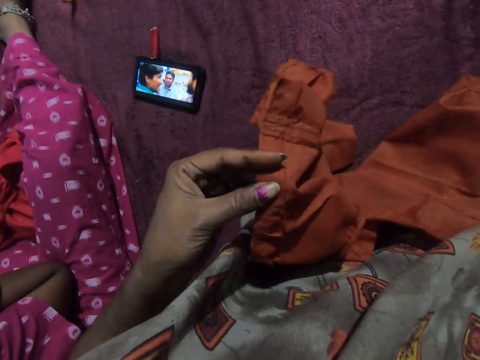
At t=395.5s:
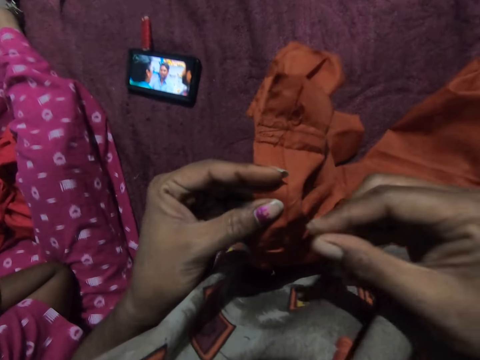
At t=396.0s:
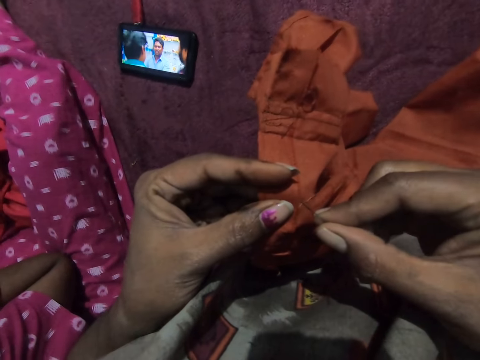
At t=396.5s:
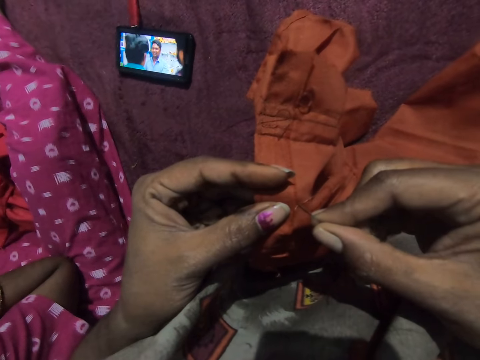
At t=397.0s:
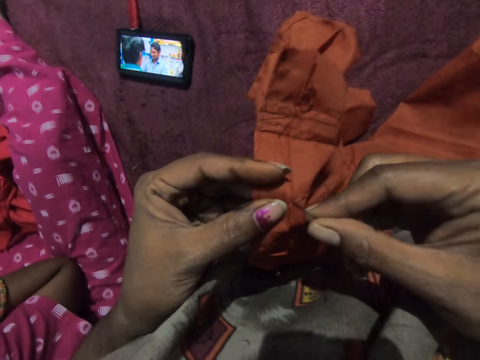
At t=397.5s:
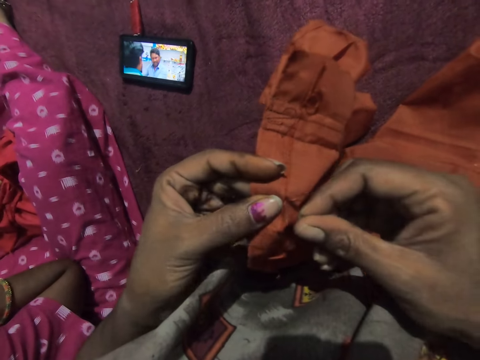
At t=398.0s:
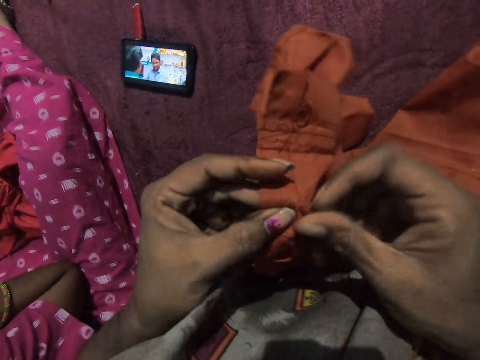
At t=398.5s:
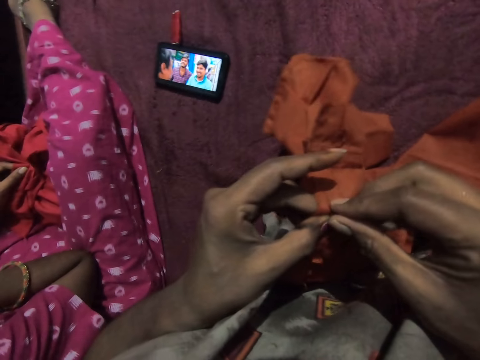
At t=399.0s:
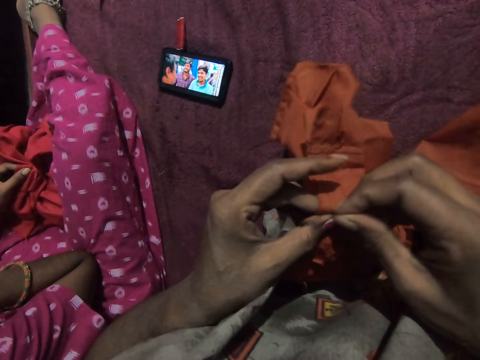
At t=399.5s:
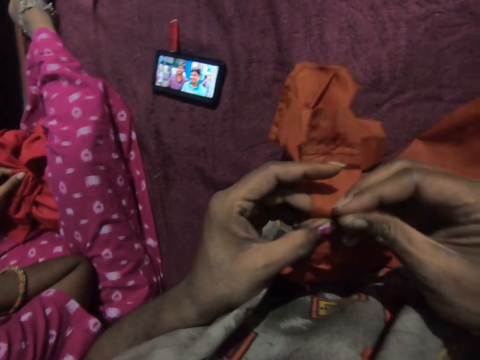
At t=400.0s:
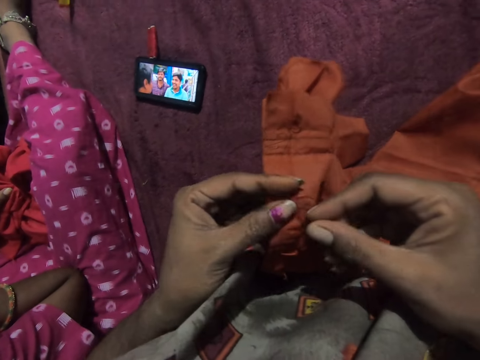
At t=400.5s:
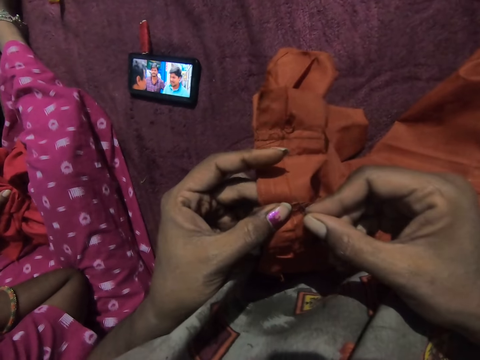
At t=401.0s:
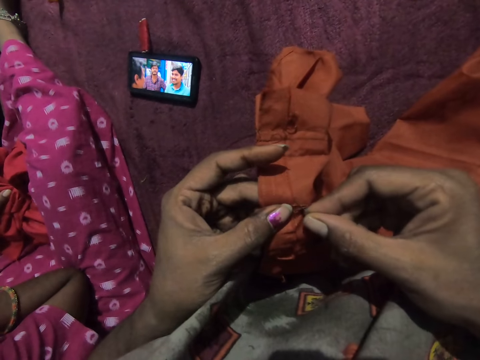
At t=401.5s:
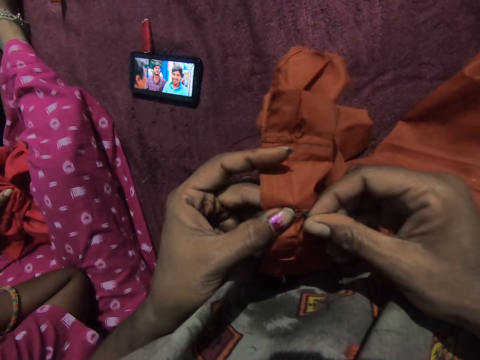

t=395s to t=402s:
The camera wearer sews the cloth in her left hand with the needle in her right hand.

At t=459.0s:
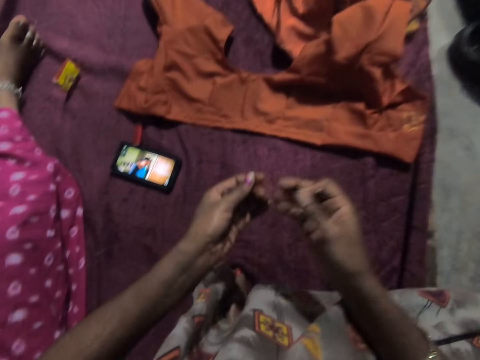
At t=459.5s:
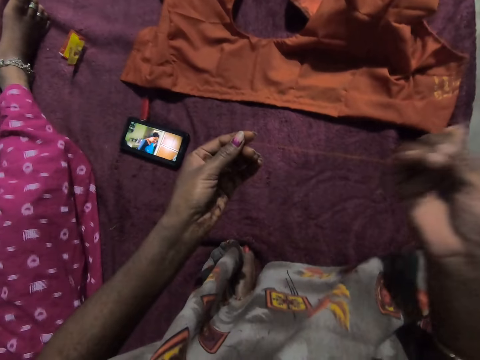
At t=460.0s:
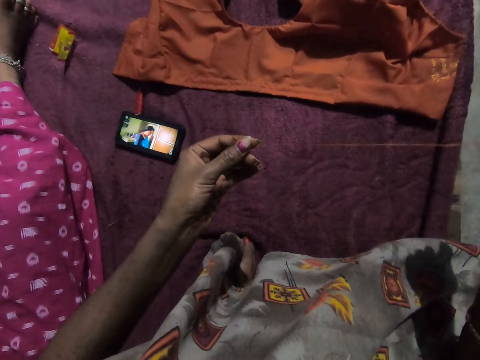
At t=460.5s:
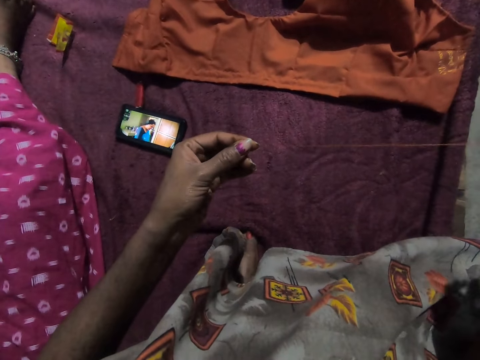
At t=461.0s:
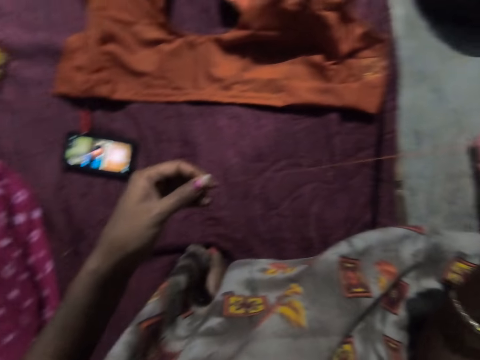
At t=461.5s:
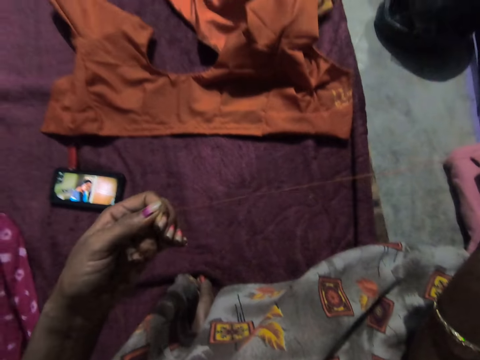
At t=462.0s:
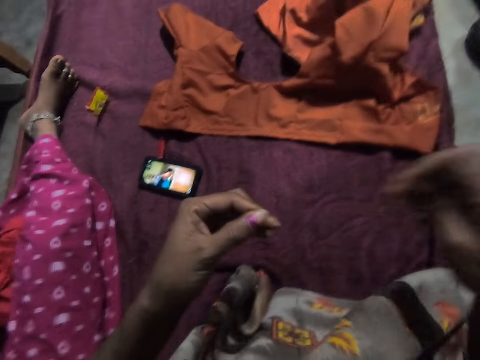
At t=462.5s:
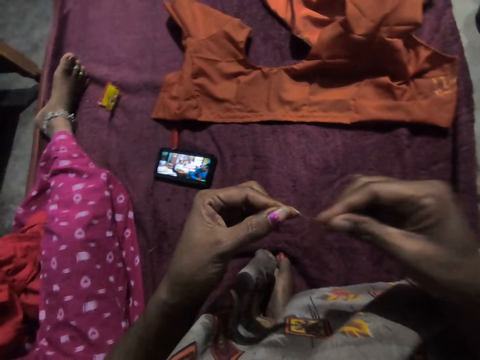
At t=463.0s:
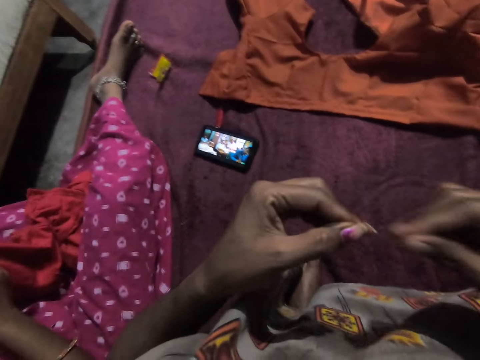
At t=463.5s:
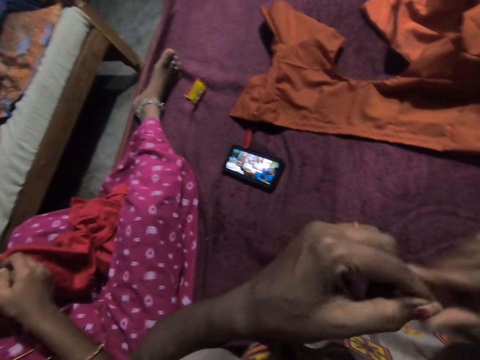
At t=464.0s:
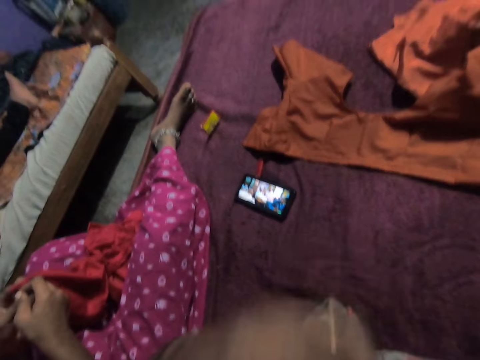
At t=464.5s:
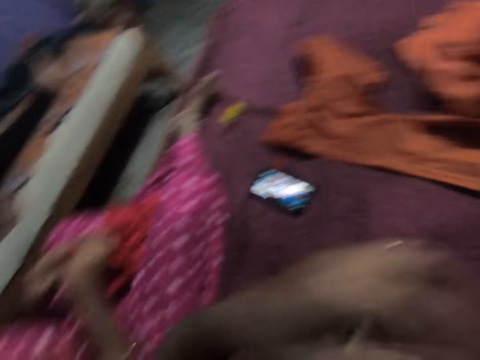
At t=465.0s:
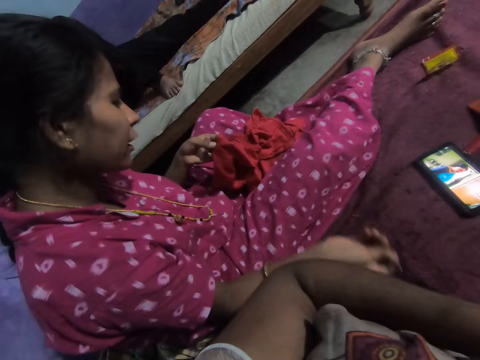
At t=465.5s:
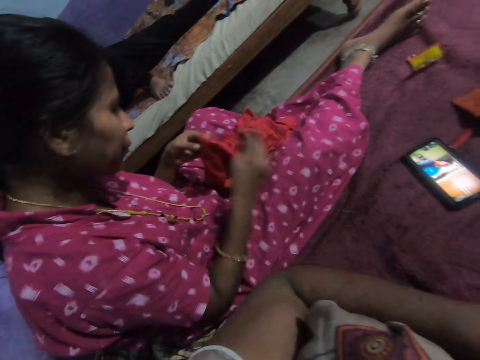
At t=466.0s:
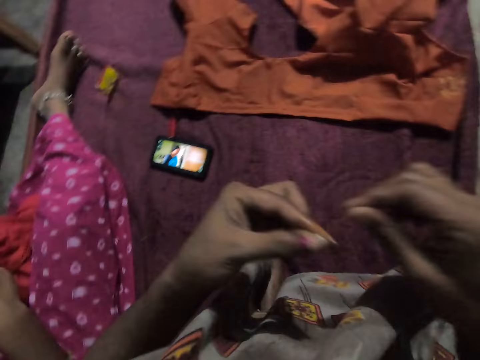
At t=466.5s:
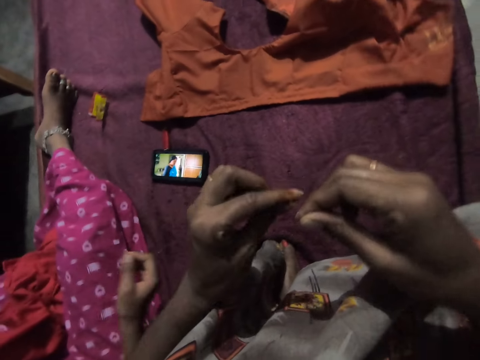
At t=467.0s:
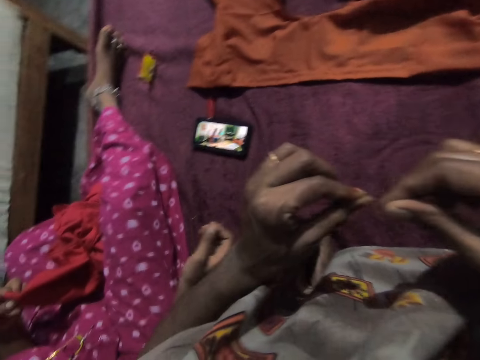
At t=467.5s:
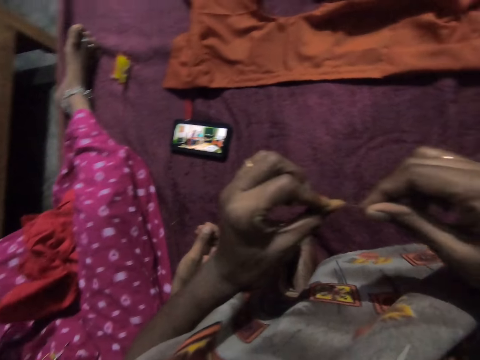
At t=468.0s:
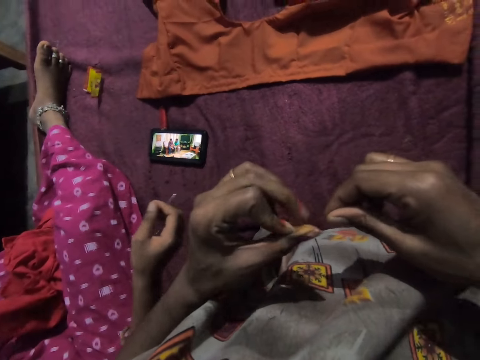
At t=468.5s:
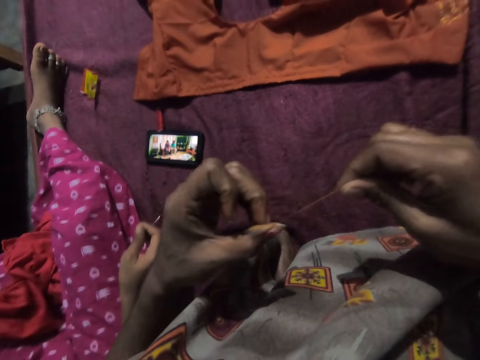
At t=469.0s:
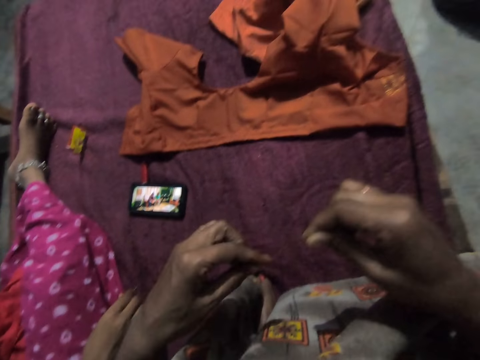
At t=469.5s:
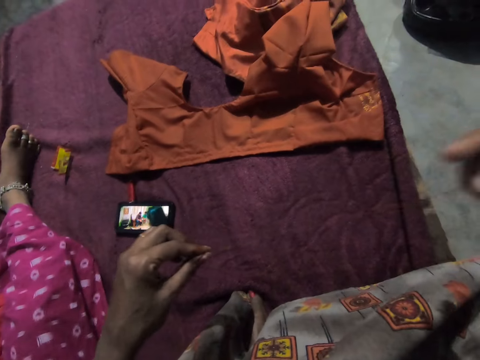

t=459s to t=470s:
The camera wearer straightens the thread. They converse to a woman. The woman sews the cloth. The camera wearer ties the thread together with both hands. They sew the cloth.

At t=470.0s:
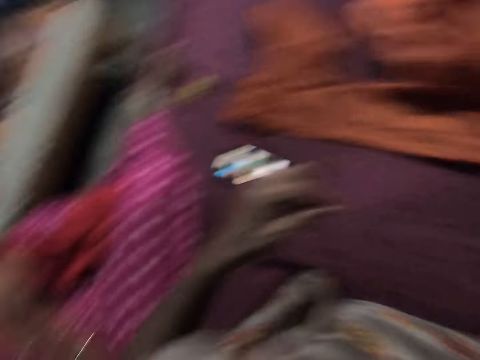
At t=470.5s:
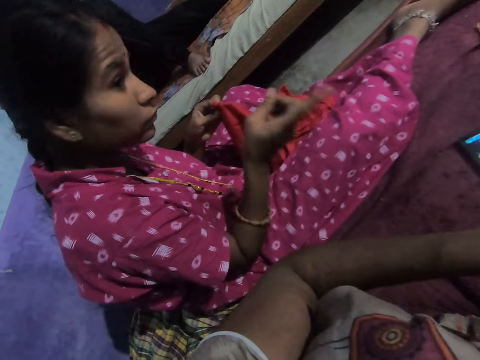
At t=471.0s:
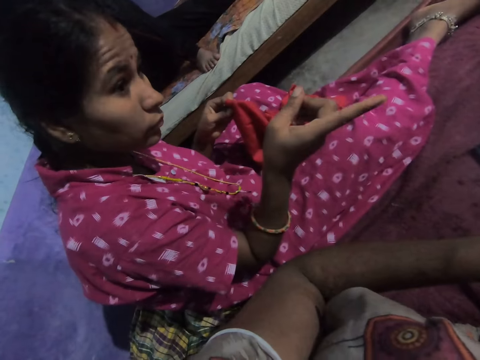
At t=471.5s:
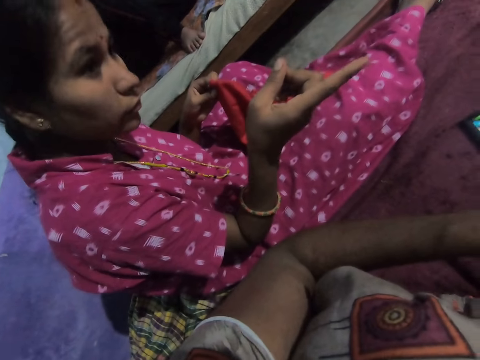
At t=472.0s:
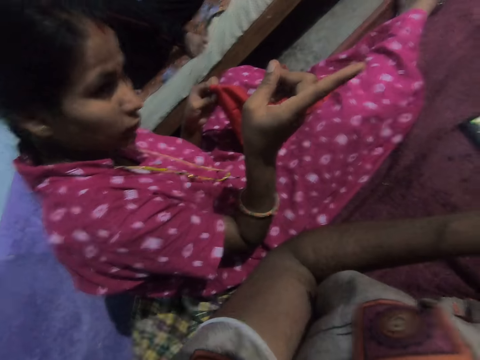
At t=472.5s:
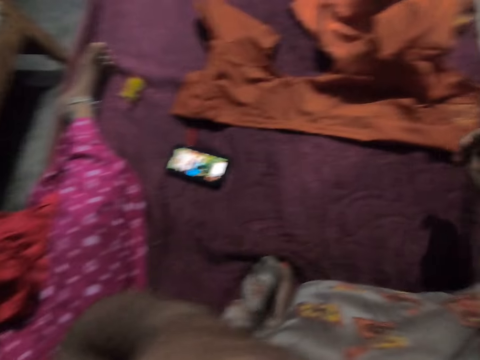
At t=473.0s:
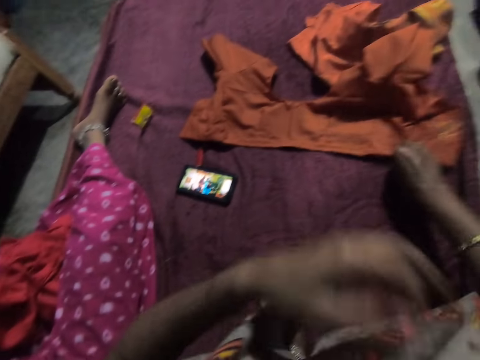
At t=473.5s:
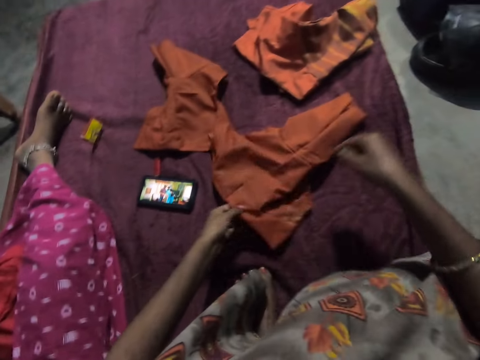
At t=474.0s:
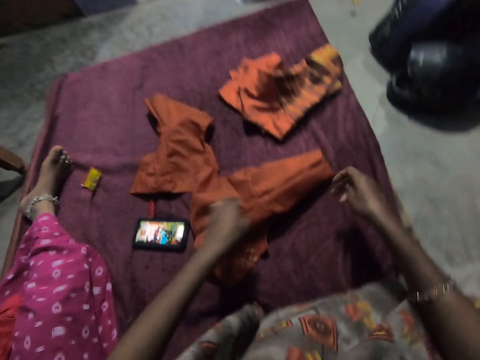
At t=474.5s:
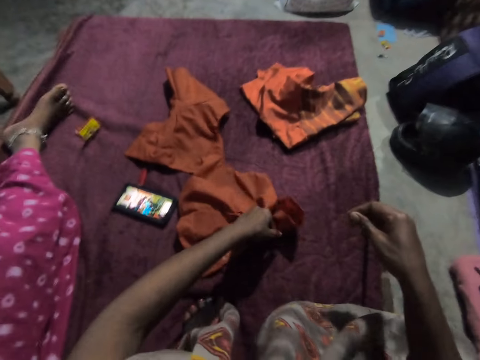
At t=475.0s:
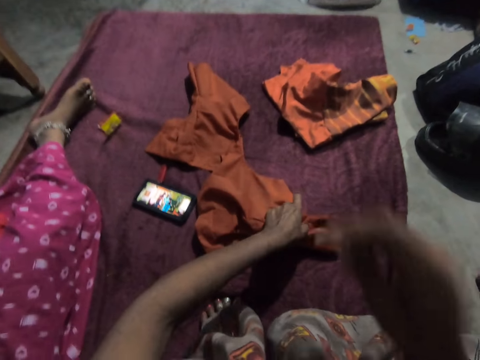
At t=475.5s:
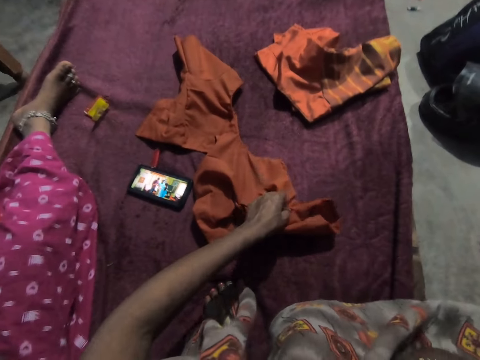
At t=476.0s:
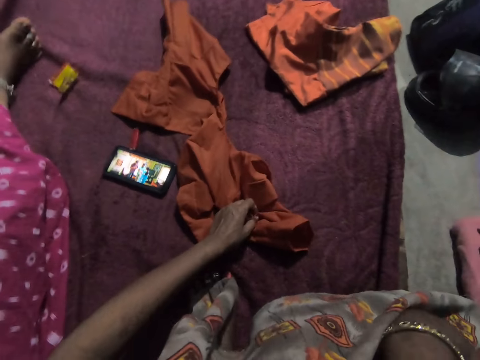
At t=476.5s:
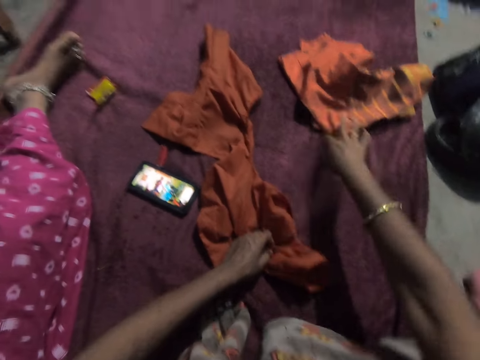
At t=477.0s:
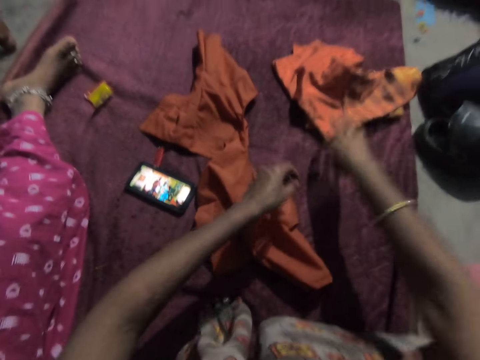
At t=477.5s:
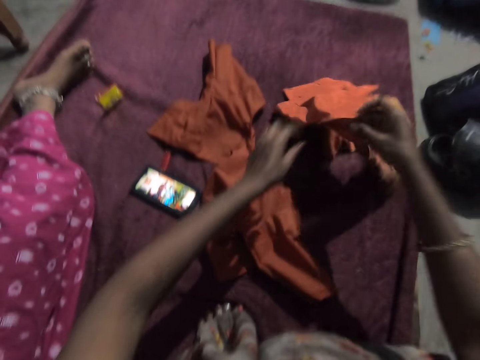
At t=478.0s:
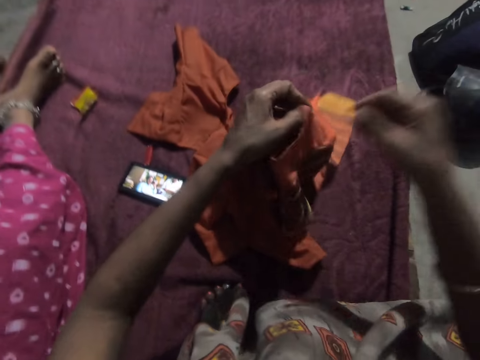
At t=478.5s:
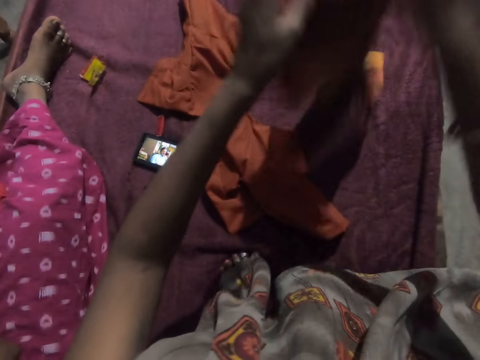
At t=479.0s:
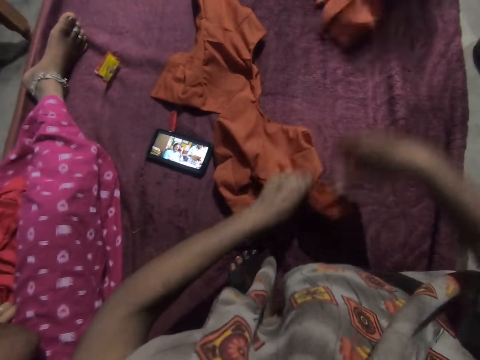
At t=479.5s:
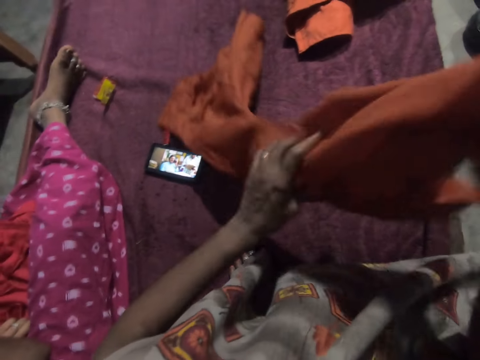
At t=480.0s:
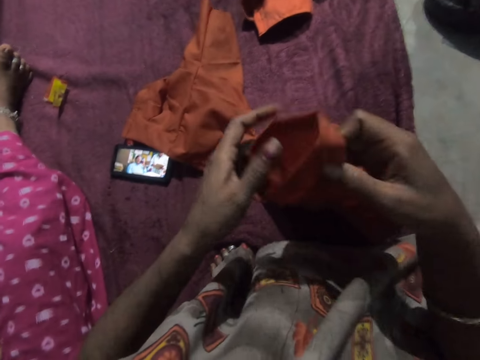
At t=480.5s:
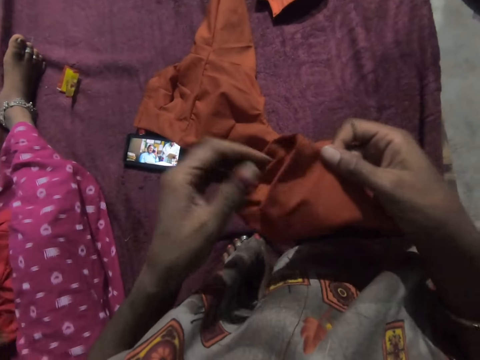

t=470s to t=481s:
The camera wearer converses to a woman. She picks up the cloth from the mattress with her right hand. She passes the cloth to her left hand from her right hand. She holds the cloth. She picks up the cloth from the mattress with her right hand. She passes the cloth to her left hand from her right hand. She drops the cloth on the mattress with her right hand. She picks up the cloth from the mattress with her left hand and holds the cloth with both hands.
